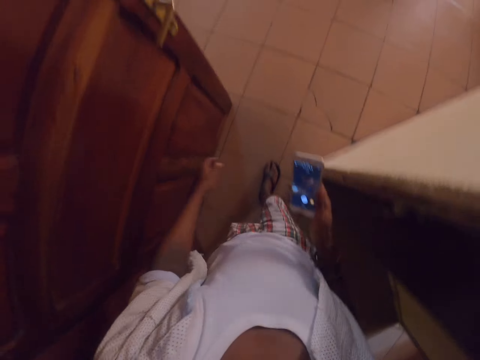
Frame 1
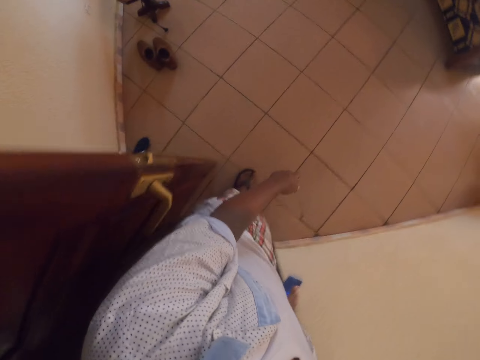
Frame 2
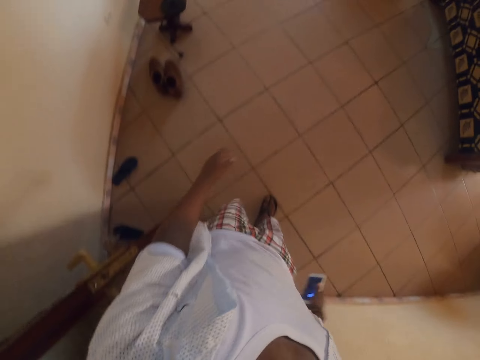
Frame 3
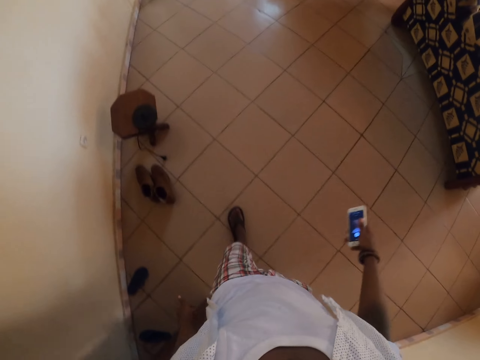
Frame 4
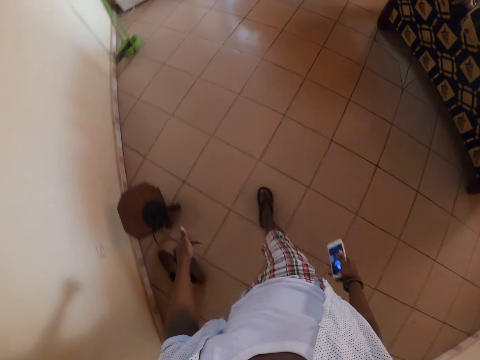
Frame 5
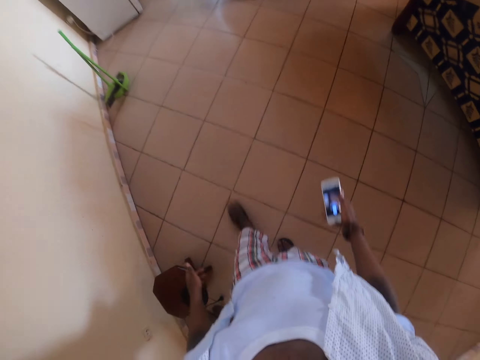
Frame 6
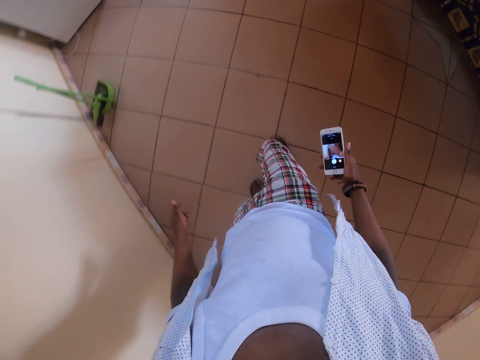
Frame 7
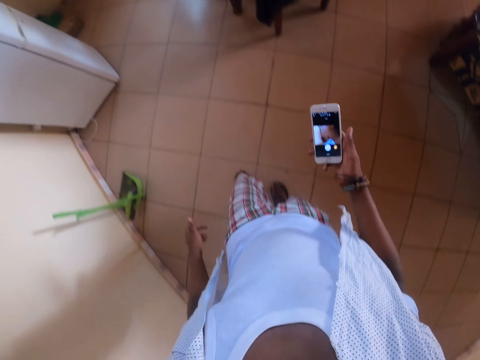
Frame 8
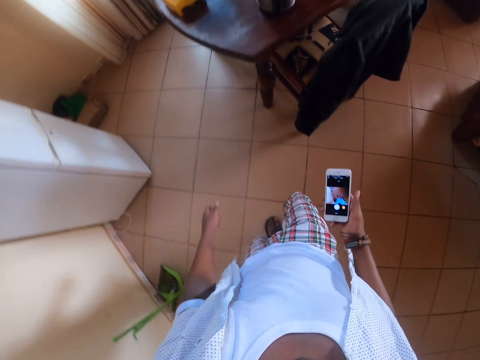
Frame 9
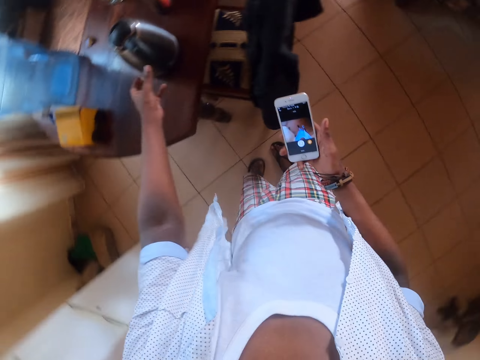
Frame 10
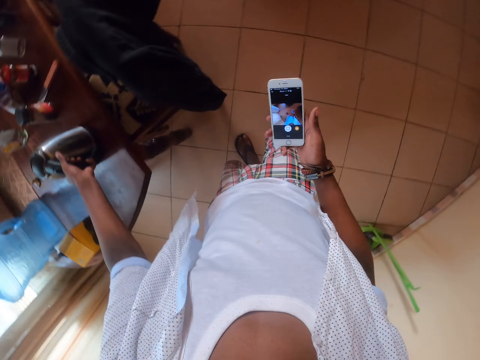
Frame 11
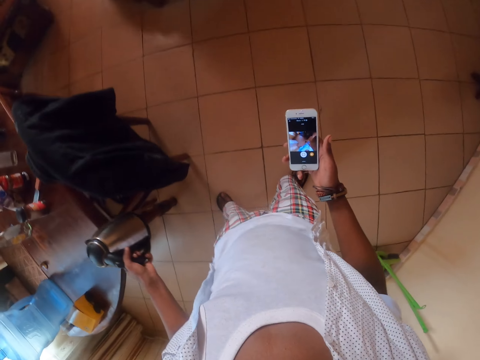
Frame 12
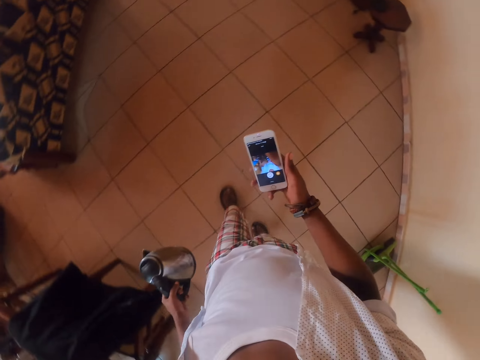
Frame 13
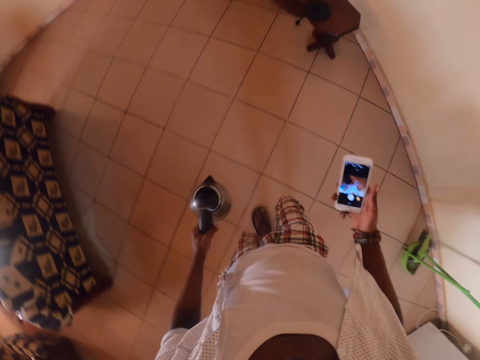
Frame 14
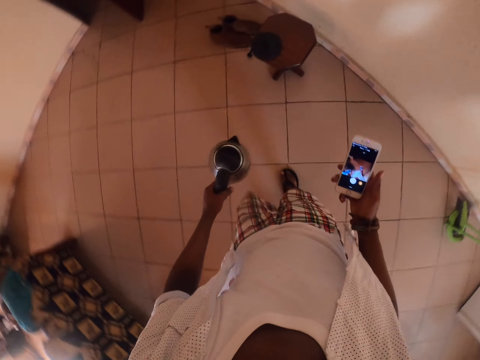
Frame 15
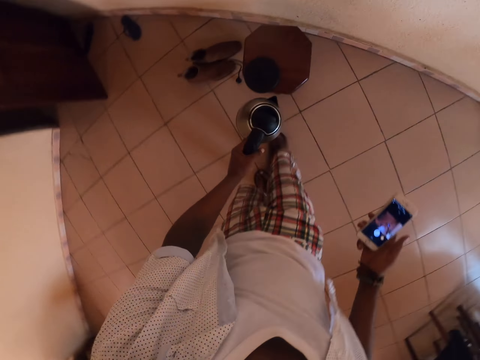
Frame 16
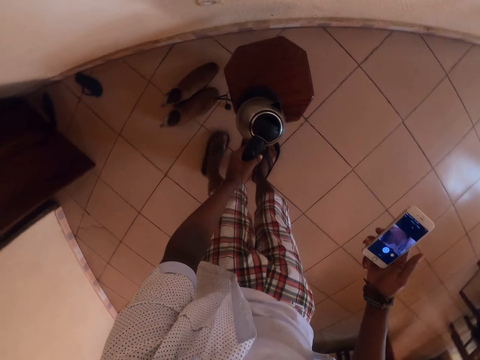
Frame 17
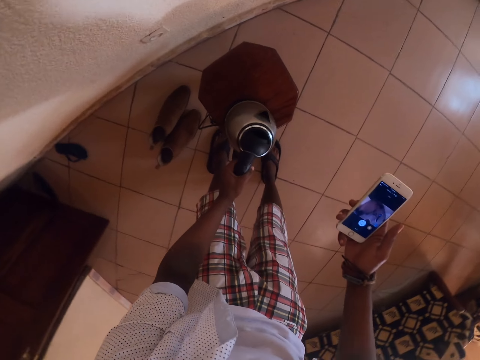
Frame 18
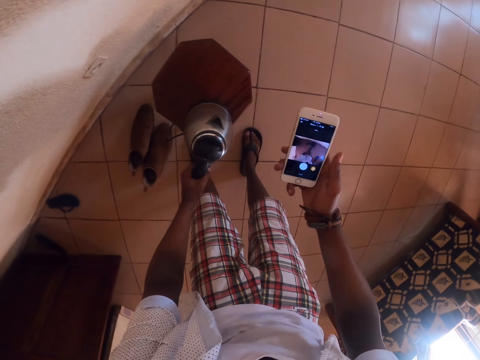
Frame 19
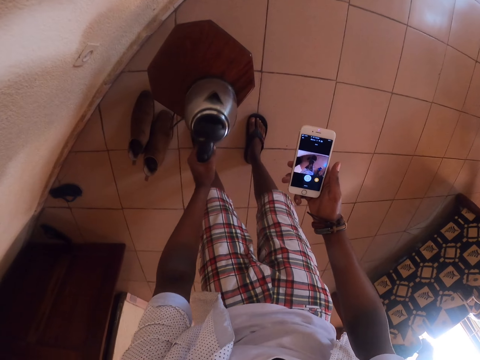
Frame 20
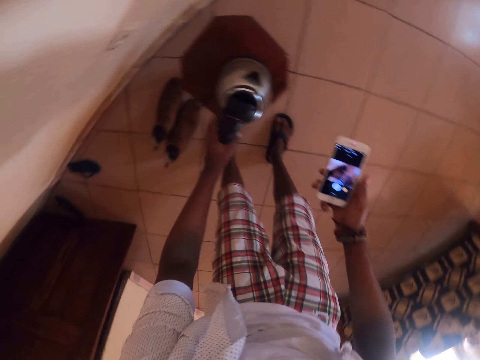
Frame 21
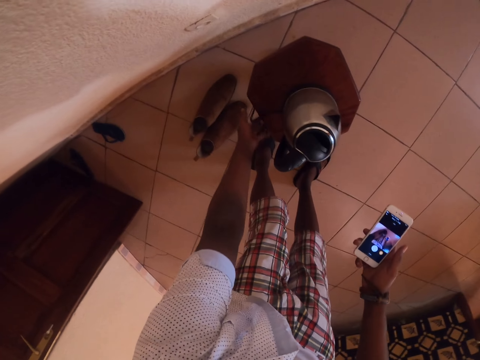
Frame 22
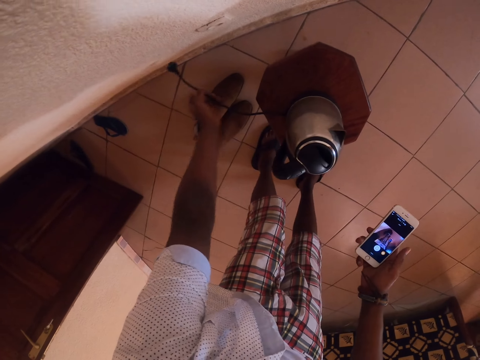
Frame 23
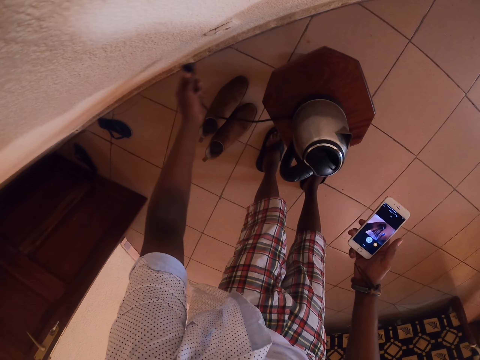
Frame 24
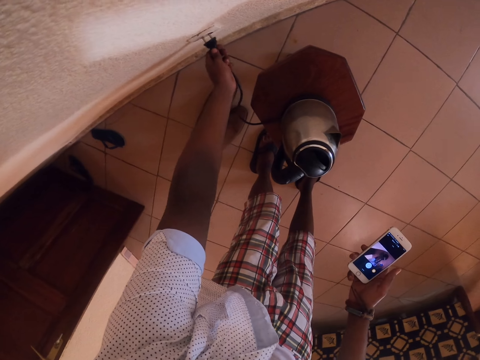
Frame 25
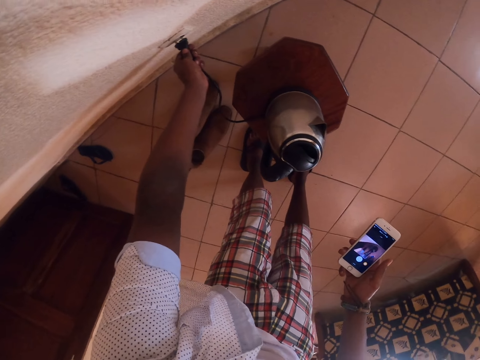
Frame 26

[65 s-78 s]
The camera wearer enters the room. They carry an electric kettle with the left hand. They take the electric kettle. They put the kettle on top of the stool. They connect the kettle wire to the socket.

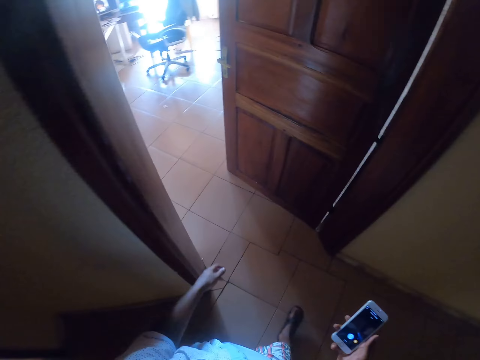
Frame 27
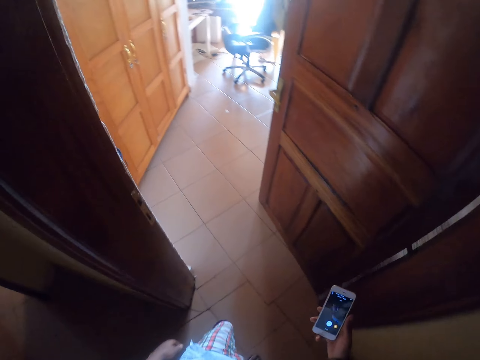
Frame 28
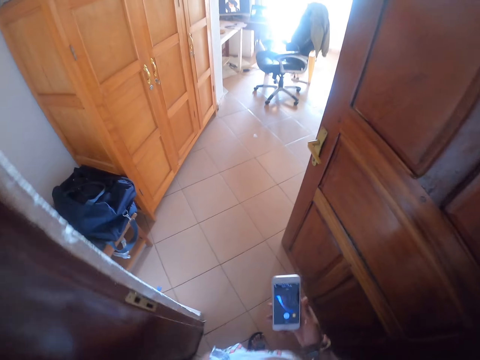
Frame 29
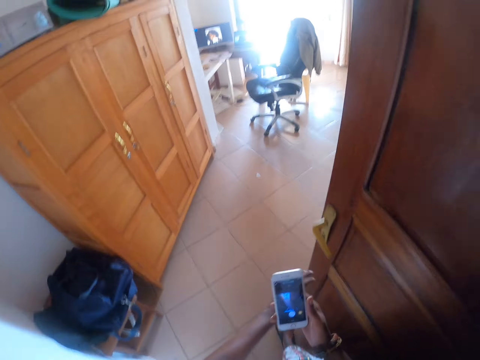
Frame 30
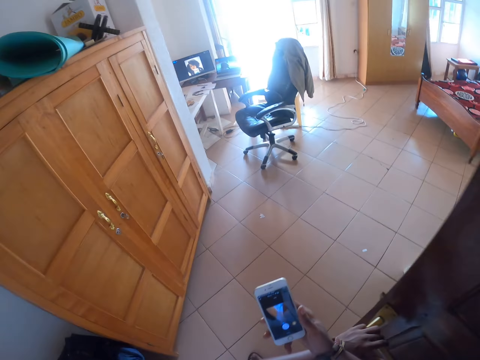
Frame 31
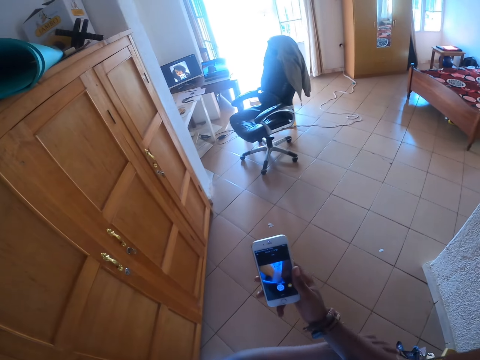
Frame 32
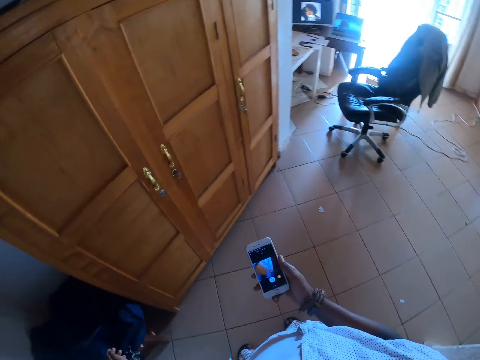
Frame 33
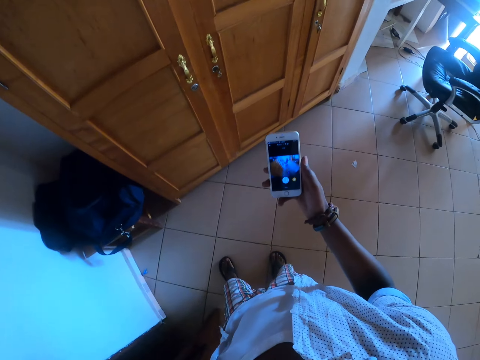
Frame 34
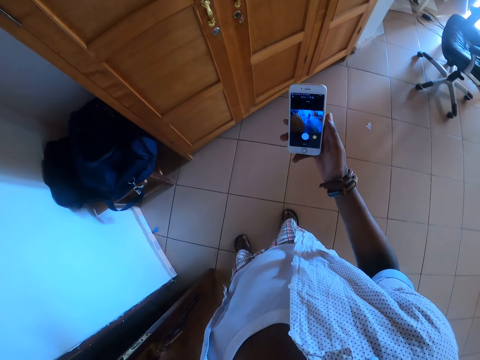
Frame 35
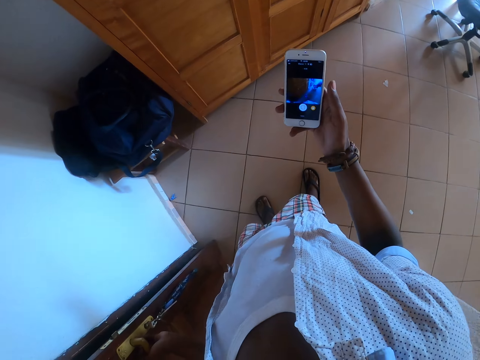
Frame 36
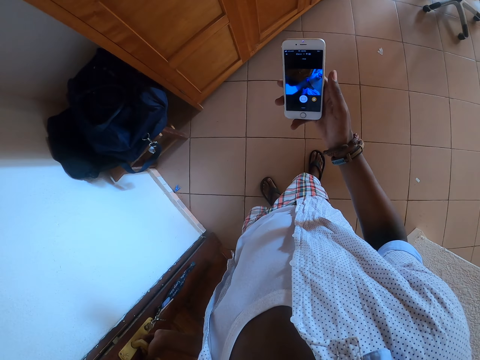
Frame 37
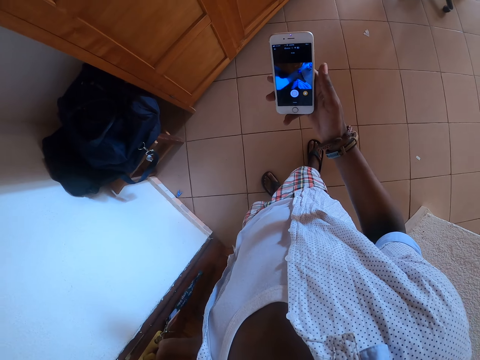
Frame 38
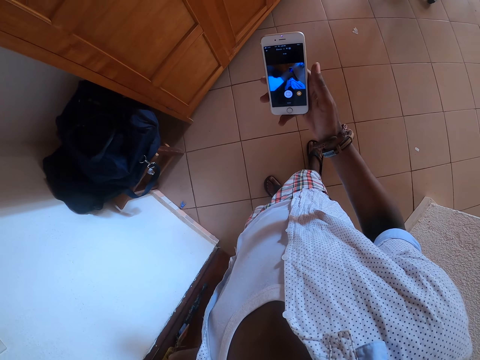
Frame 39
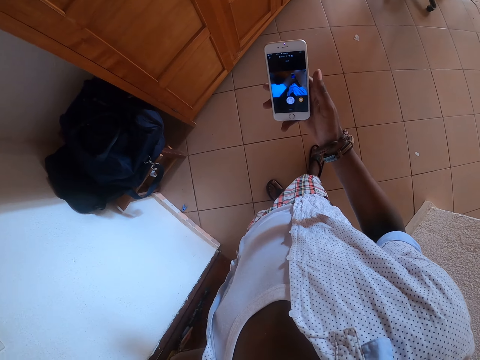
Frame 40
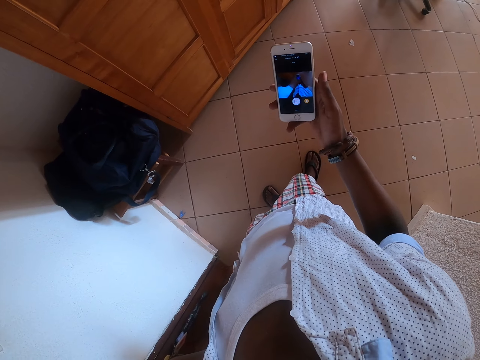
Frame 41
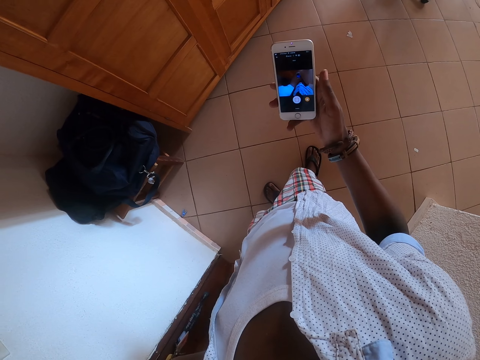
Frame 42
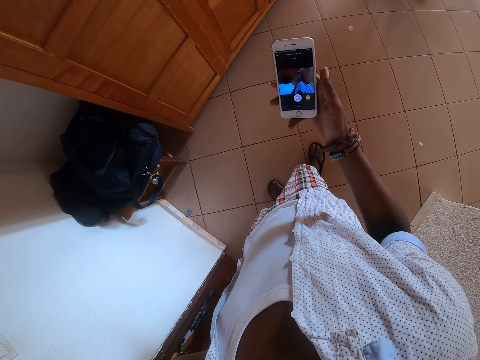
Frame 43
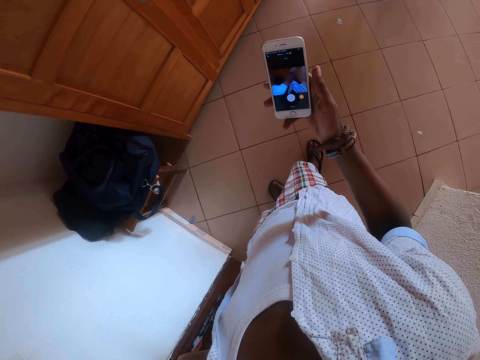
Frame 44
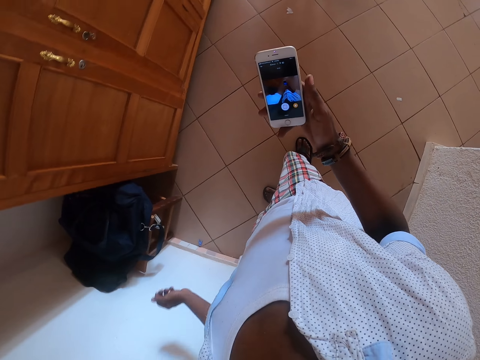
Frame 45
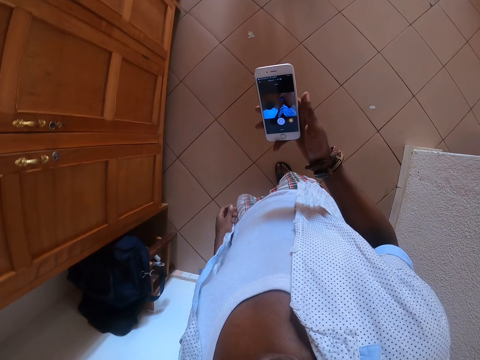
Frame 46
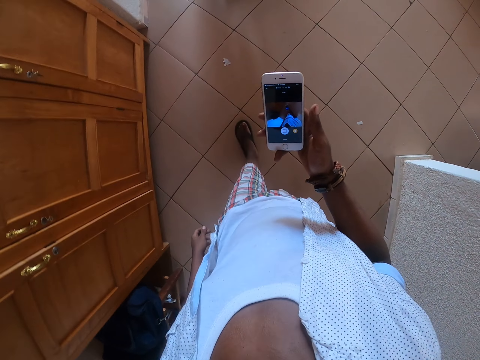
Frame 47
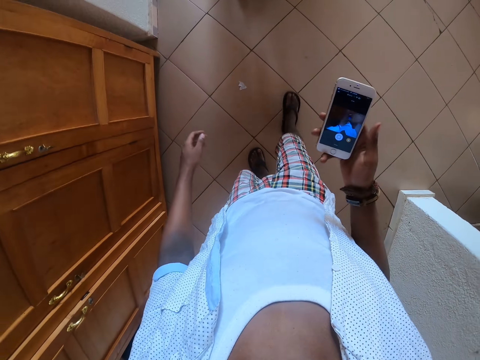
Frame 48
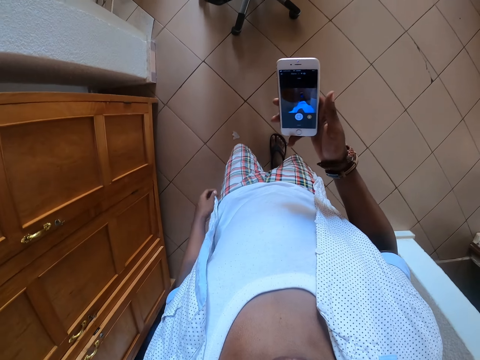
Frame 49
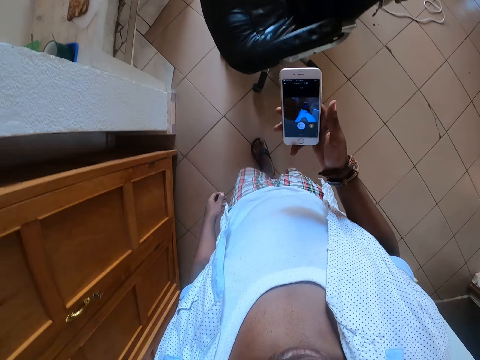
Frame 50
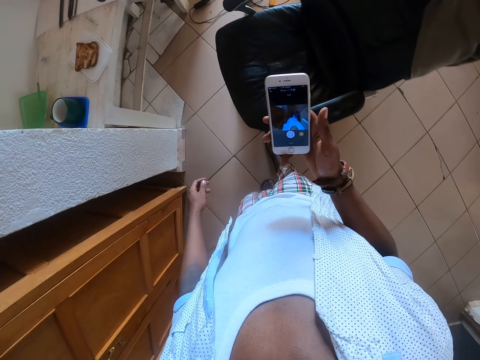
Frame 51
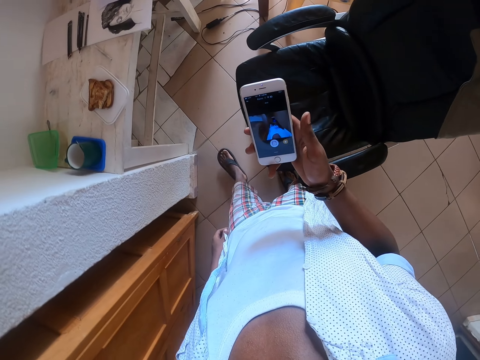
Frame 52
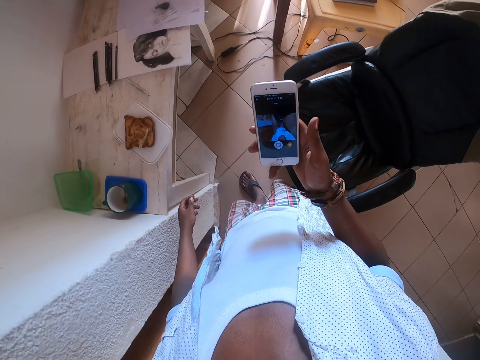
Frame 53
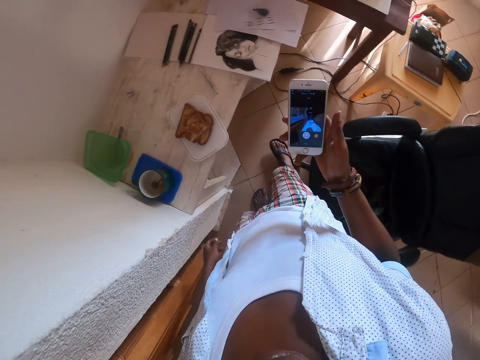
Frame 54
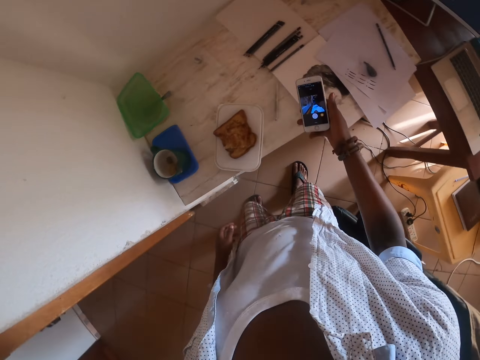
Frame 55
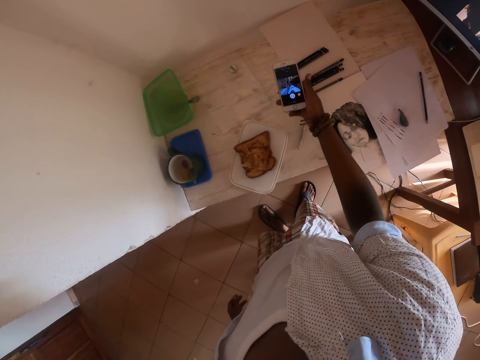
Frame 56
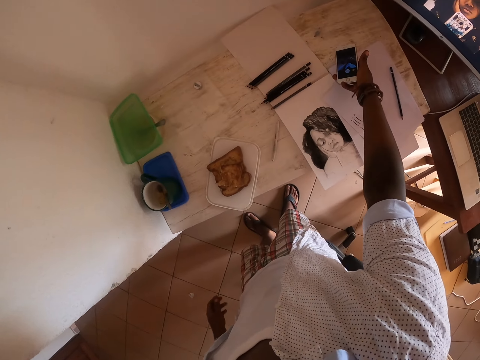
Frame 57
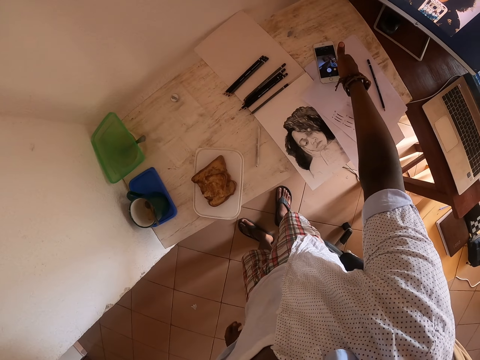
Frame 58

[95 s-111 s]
The camera wearer enters the room. They hold the door with the left hand. They lock the door. They stand at the door. They walk. They sit on the chair.
